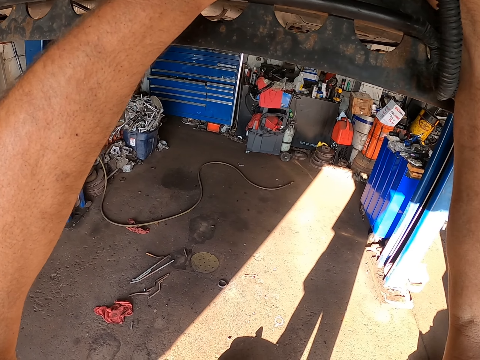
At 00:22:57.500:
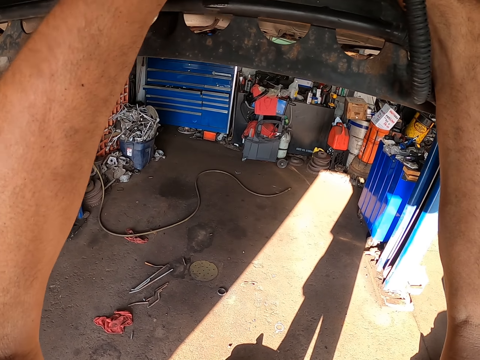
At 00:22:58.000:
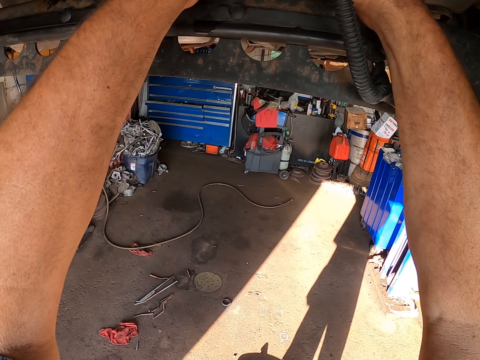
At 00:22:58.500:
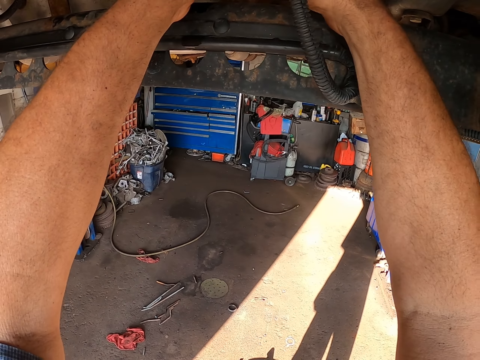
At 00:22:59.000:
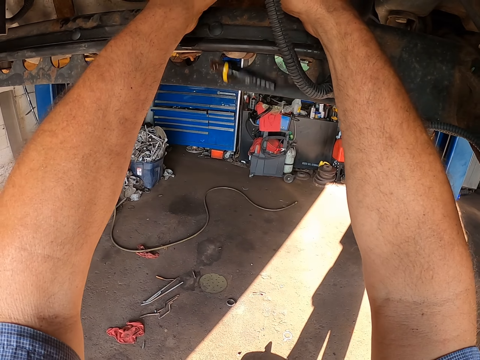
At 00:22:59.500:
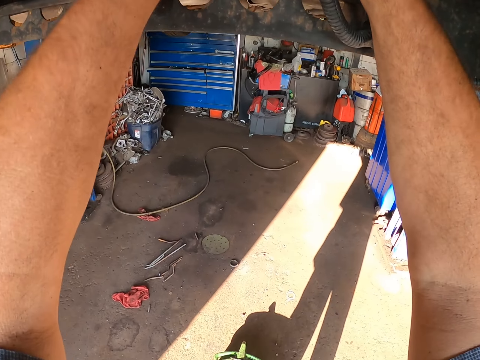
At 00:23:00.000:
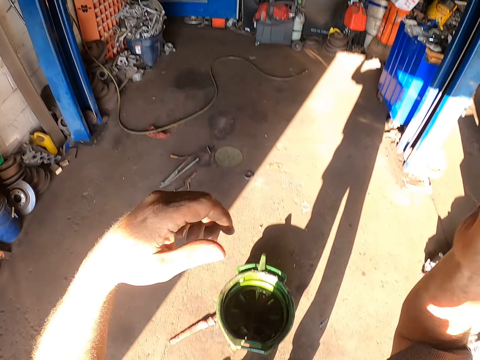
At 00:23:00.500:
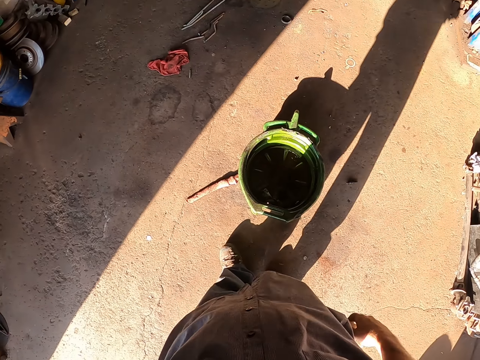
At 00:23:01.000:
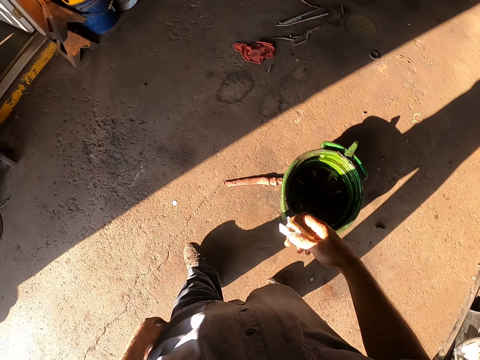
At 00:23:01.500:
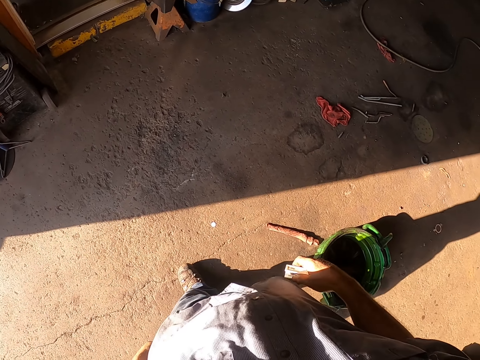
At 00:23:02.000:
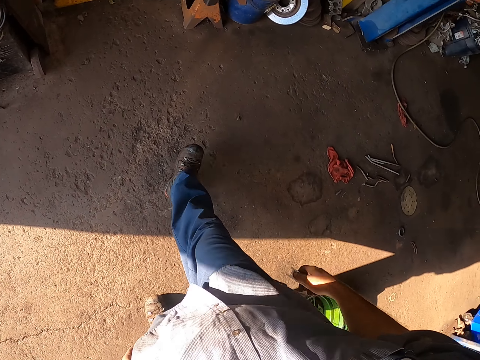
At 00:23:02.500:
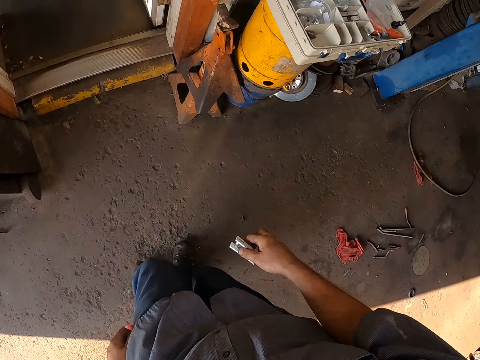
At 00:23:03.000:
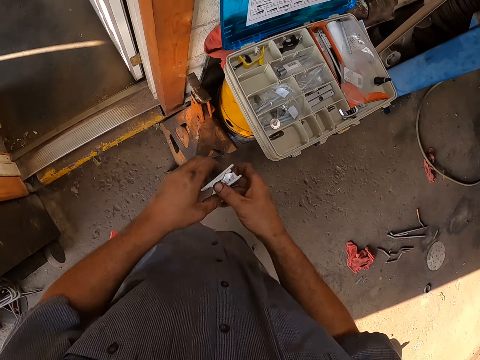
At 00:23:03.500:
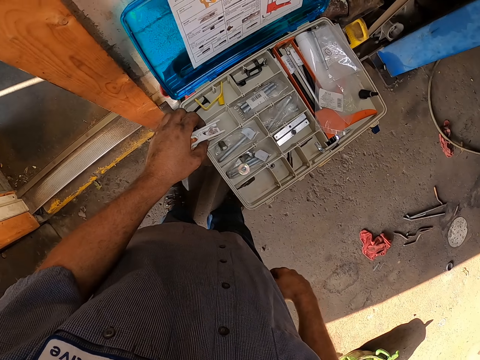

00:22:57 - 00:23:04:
The camera wearer clips something. They walk around. They exchange something to the other hand.

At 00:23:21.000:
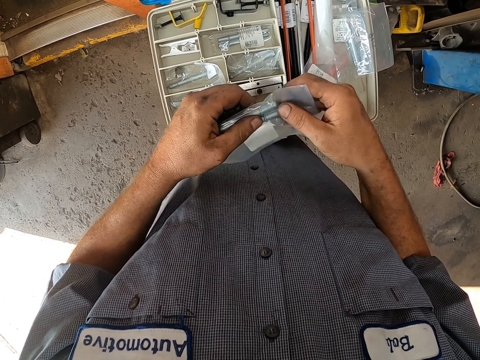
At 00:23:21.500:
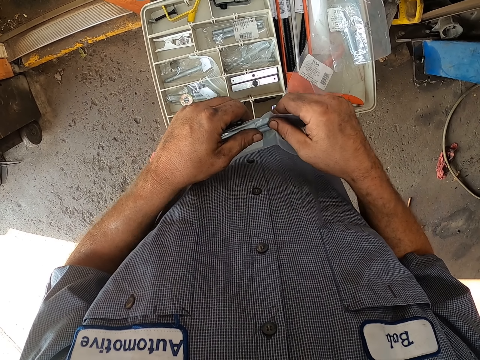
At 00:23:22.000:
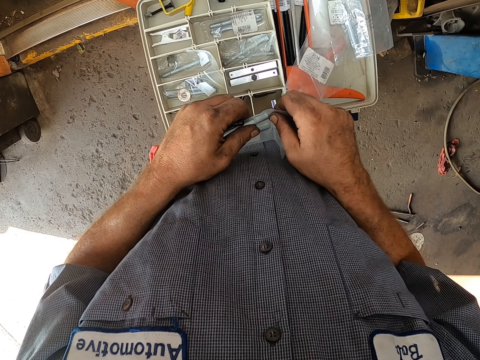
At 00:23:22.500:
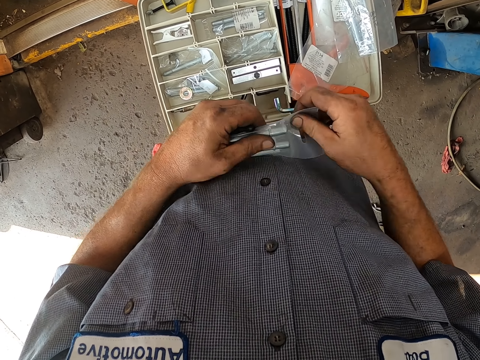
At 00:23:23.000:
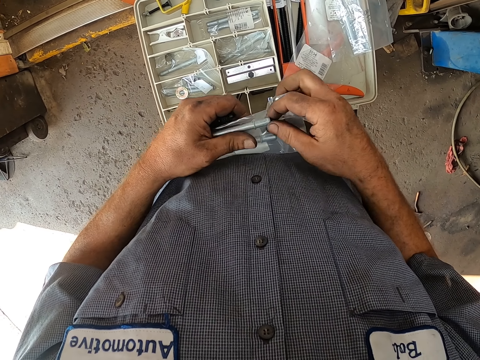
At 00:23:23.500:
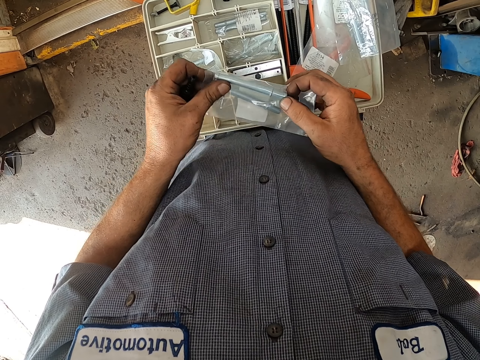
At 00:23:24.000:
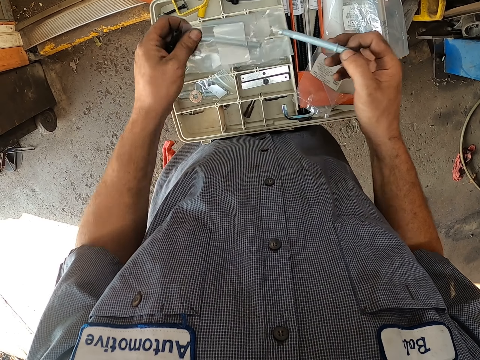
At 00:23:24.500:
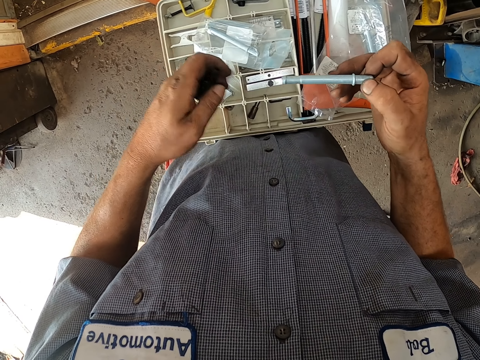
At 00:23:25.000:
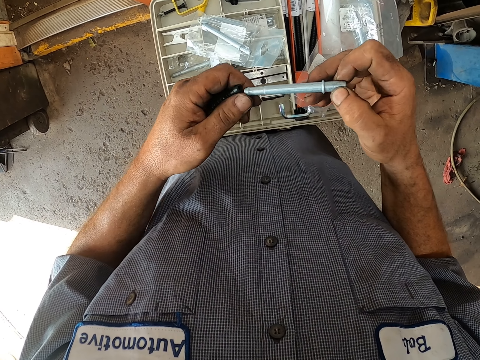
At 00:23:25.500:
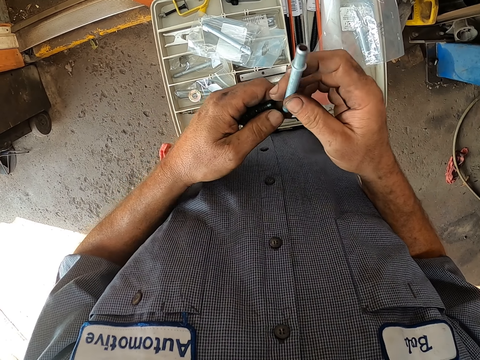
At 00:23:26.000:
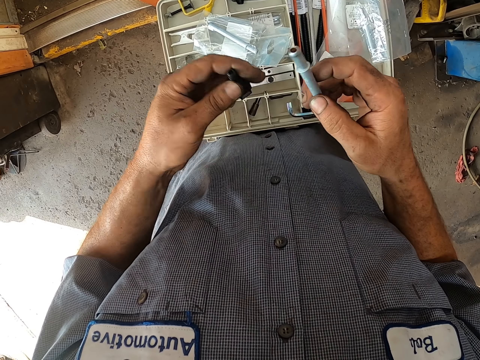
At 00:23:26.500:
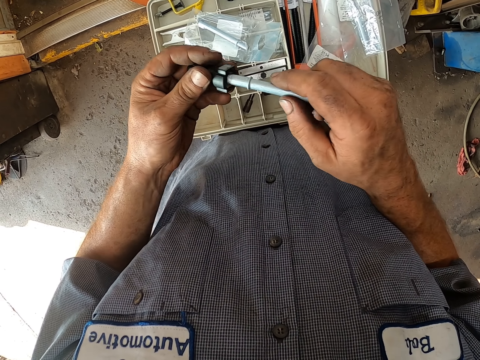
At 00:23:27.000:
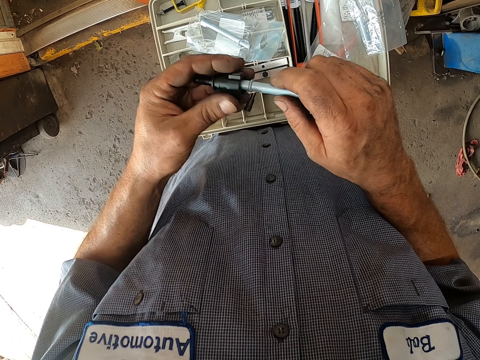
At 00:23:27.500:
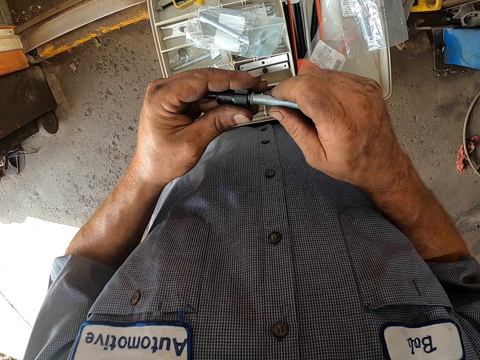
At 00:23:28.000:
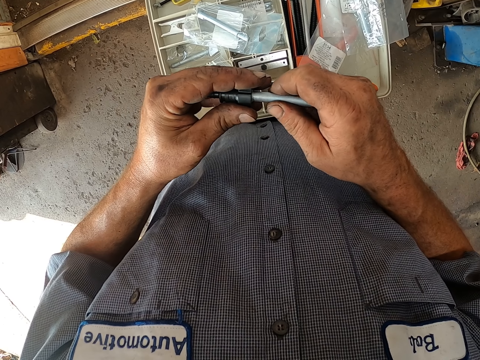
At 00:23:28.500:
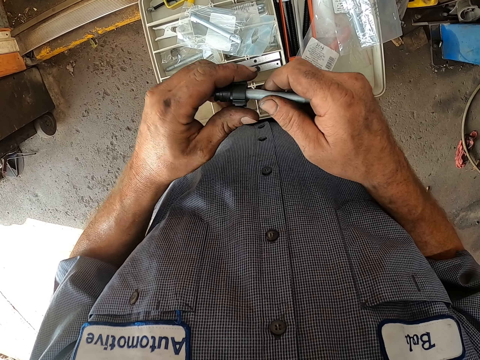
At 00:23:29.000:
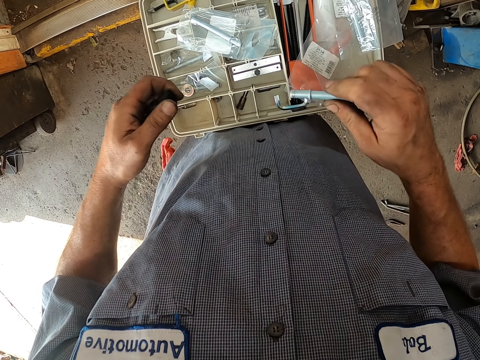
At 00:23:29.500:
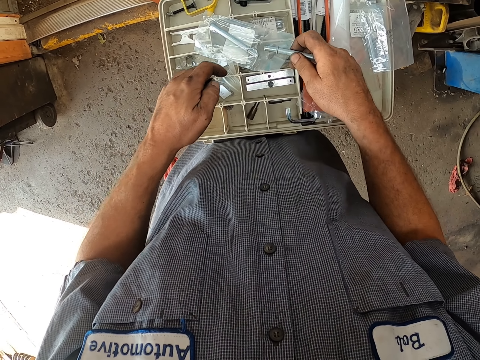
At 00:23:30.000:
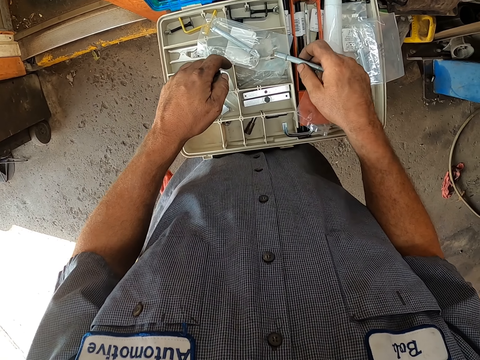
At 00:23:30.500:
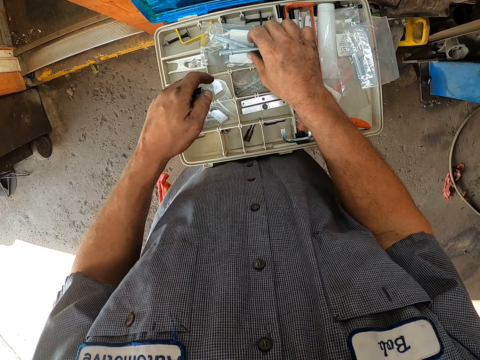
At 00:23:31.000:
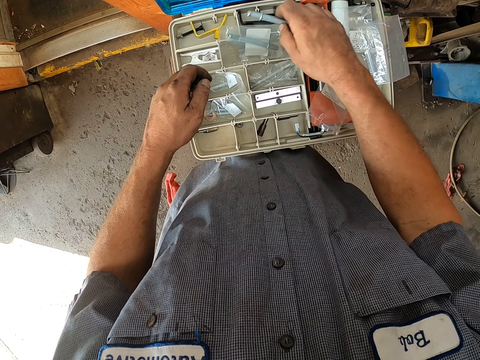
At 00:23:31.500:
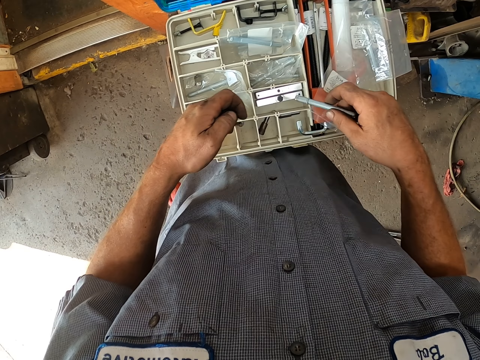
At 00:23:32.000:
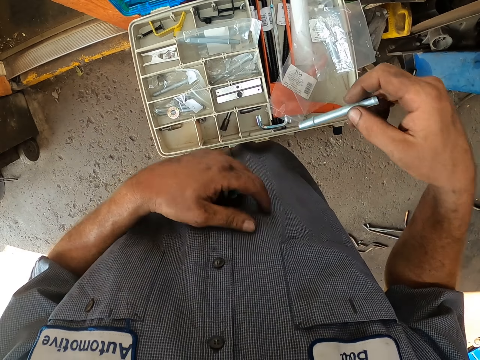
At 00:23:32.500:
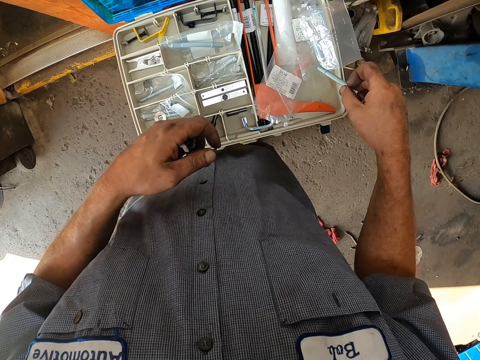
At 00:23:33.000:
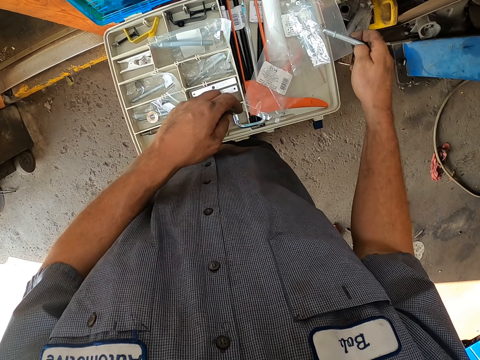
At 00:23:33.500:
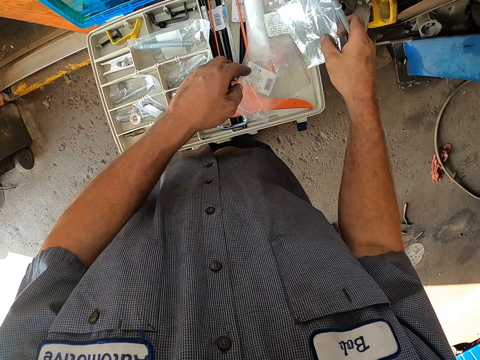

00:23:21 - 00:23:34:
The camera wearer tears a plastic or polythene bag. He removes a screw from the polythene bag. He drops something in the toolbox. He holds something with the other hand. He connects the screw with a bolt. He separates something with the bolt. He moves the plastic bag. He drops something. He lifts something. He scratches his chest. He moves something.

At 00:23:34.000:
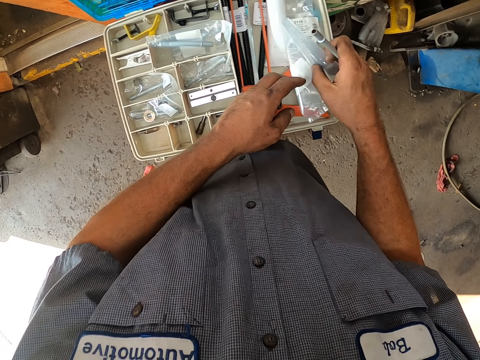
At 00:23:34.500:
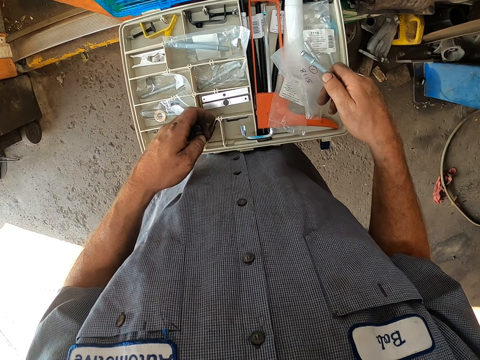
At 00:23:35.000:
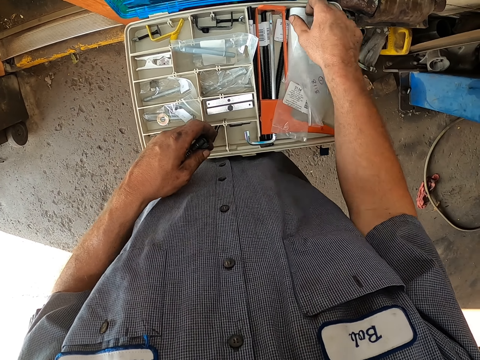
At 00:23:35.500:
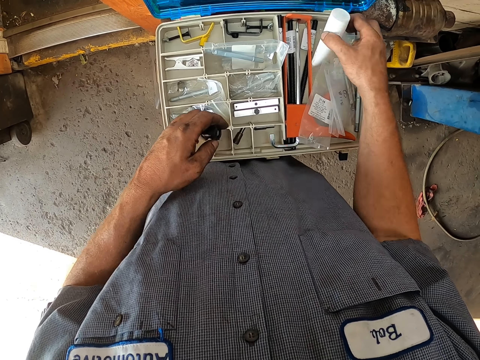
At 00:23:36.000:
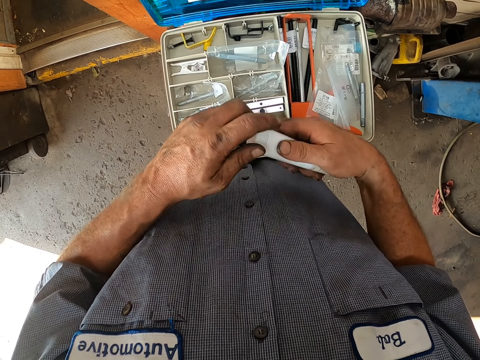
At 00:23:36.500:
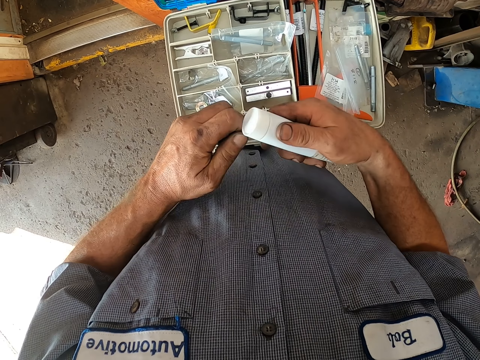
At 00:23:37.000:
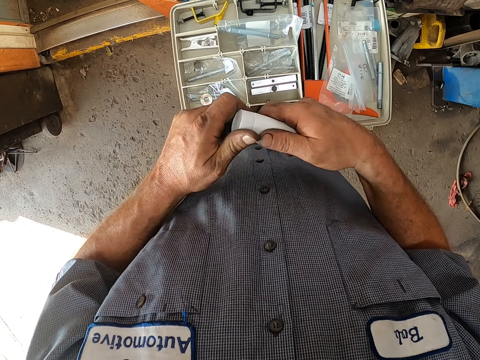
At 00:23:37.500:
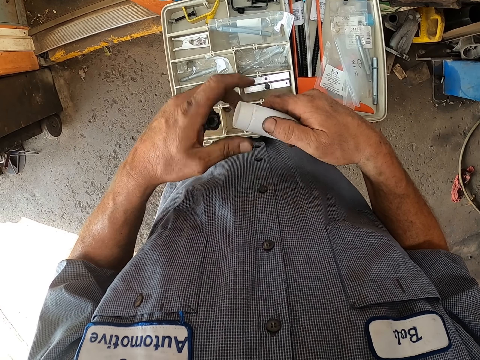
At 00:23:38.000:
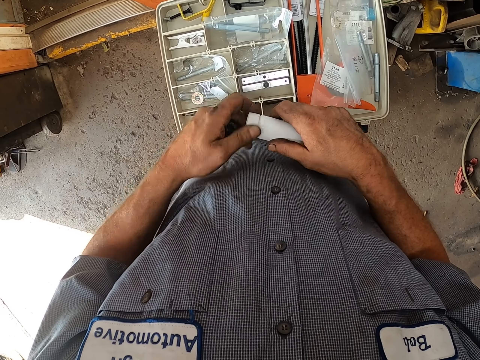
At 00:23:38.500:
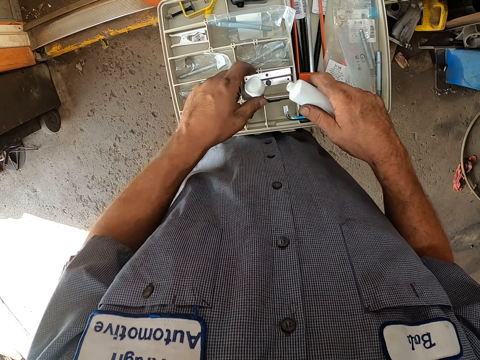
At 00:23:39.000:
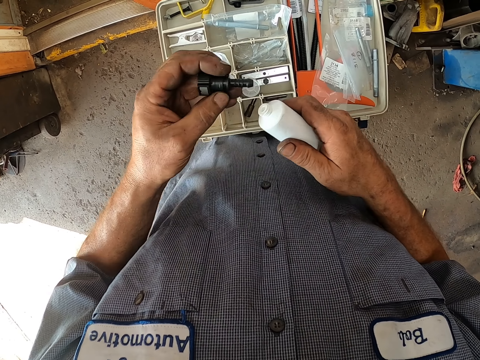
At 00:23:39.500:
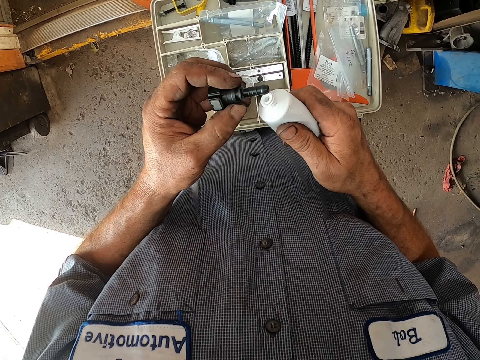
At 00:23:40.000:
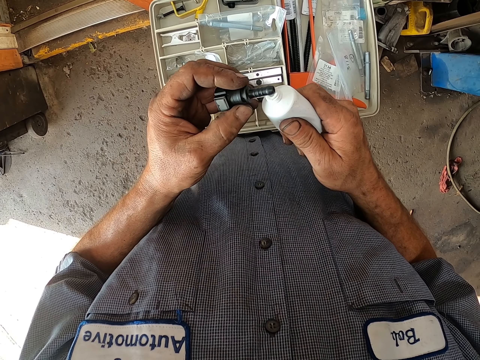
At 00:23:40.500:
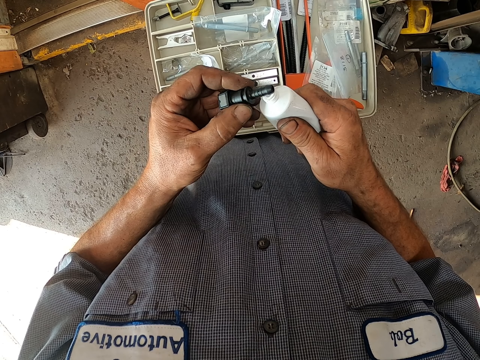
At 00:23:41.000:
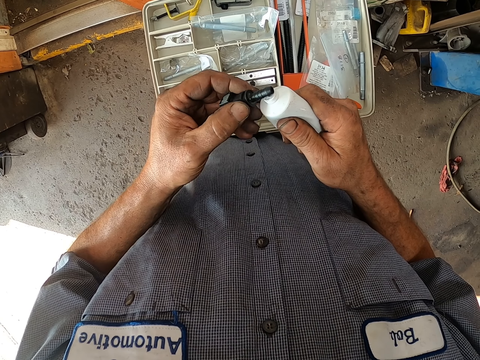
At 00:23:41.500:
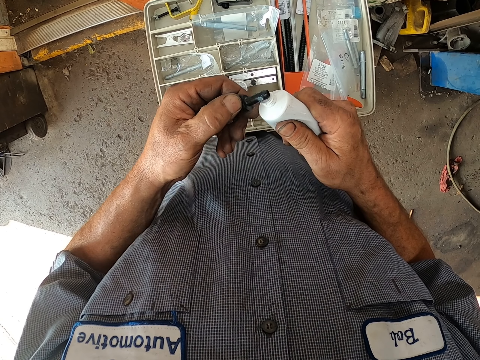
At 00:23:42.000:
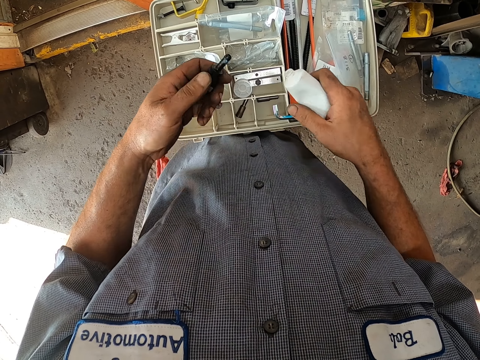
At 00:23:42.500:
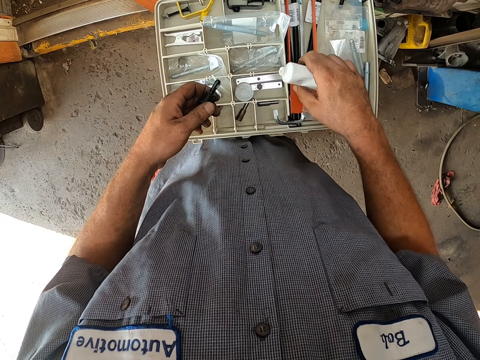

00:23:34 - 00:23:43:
The camera wearer picks up a plastic bag, moves the plastic bag and drops the plastic bag. They drop a screw in the toolbox. They pick up a bottle of super glue. They open the bottle. They drop the lid in the tool box. They rub something on a bolt. They press glue on the screw.
